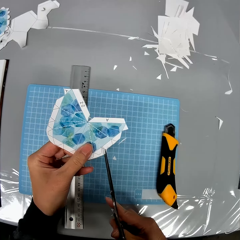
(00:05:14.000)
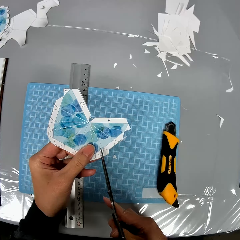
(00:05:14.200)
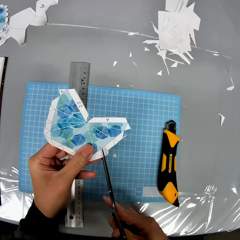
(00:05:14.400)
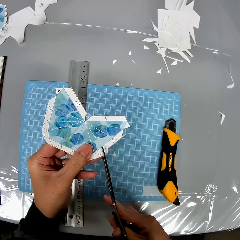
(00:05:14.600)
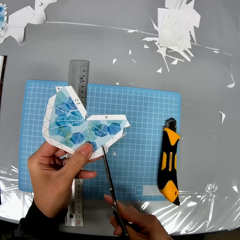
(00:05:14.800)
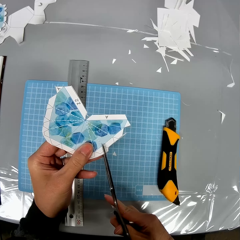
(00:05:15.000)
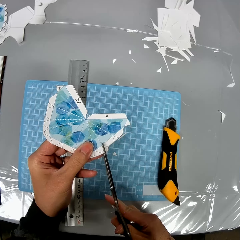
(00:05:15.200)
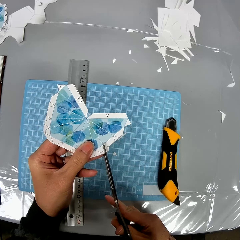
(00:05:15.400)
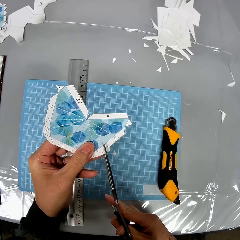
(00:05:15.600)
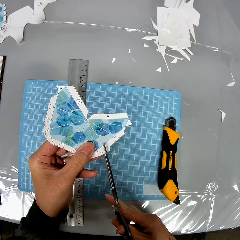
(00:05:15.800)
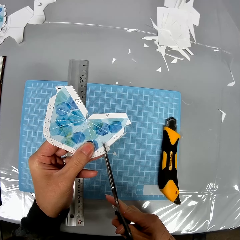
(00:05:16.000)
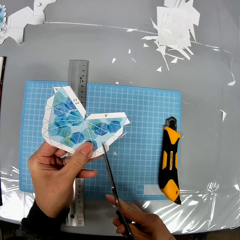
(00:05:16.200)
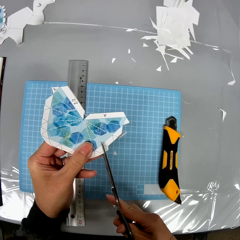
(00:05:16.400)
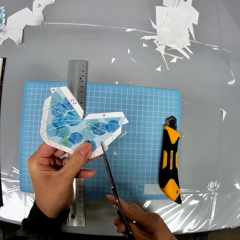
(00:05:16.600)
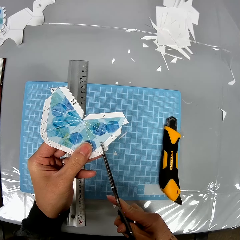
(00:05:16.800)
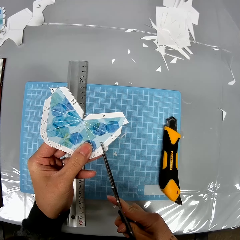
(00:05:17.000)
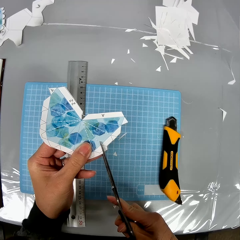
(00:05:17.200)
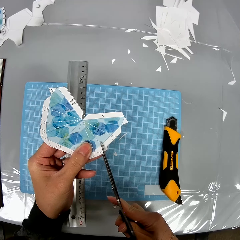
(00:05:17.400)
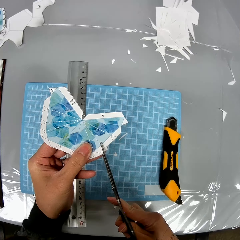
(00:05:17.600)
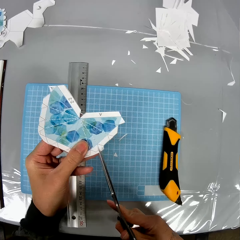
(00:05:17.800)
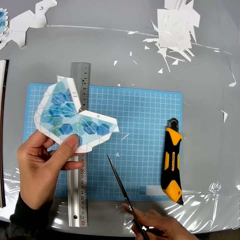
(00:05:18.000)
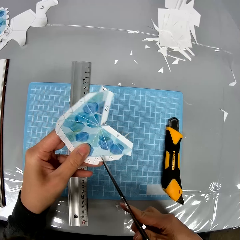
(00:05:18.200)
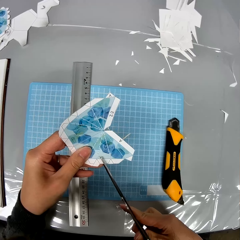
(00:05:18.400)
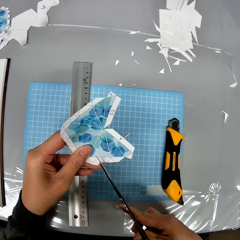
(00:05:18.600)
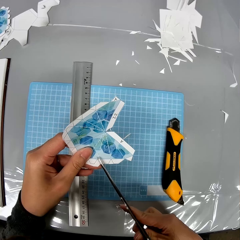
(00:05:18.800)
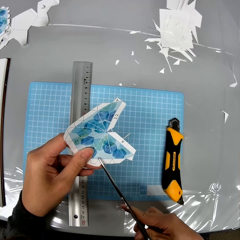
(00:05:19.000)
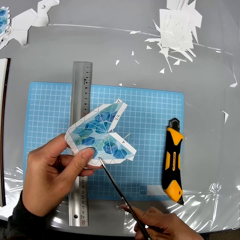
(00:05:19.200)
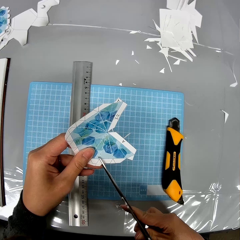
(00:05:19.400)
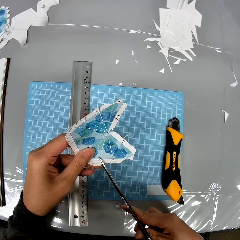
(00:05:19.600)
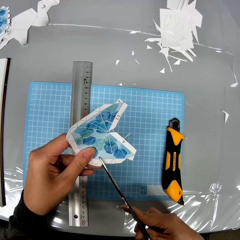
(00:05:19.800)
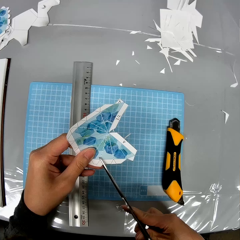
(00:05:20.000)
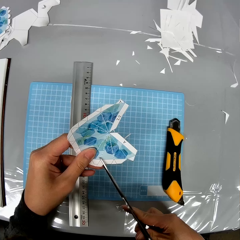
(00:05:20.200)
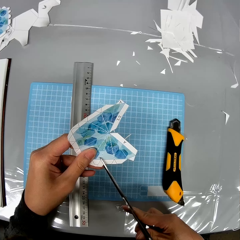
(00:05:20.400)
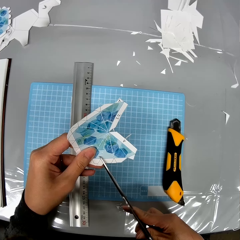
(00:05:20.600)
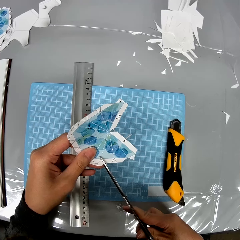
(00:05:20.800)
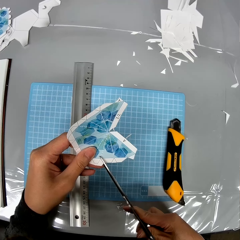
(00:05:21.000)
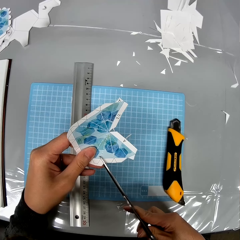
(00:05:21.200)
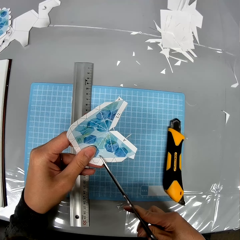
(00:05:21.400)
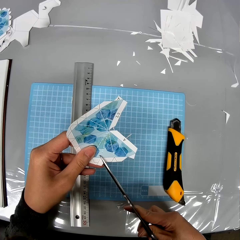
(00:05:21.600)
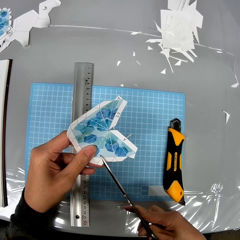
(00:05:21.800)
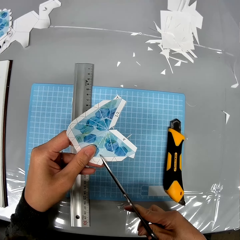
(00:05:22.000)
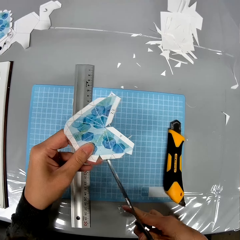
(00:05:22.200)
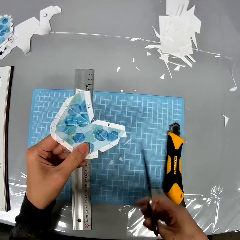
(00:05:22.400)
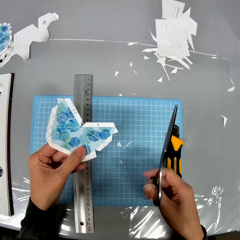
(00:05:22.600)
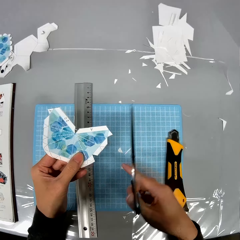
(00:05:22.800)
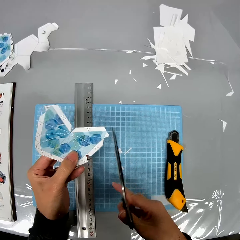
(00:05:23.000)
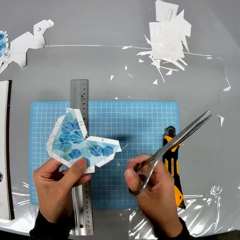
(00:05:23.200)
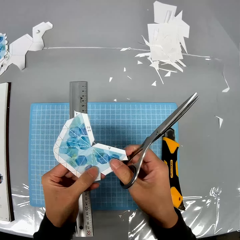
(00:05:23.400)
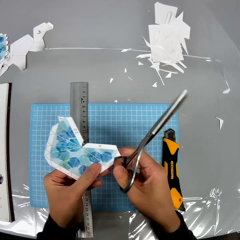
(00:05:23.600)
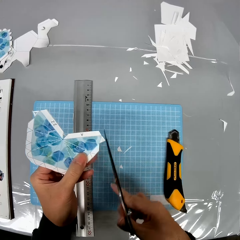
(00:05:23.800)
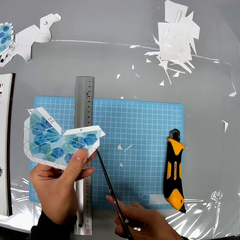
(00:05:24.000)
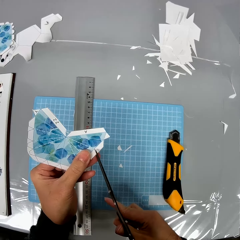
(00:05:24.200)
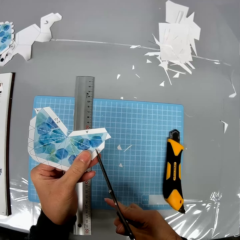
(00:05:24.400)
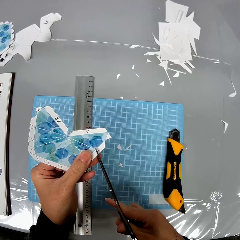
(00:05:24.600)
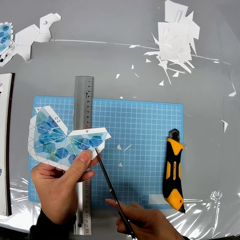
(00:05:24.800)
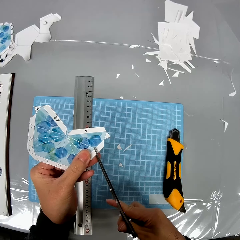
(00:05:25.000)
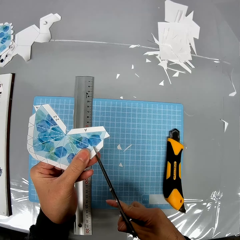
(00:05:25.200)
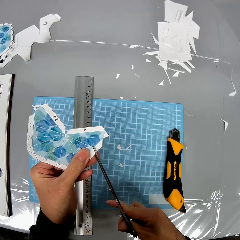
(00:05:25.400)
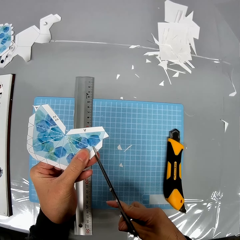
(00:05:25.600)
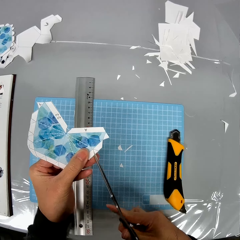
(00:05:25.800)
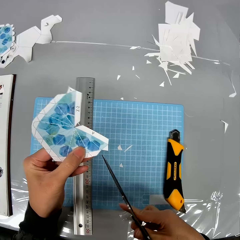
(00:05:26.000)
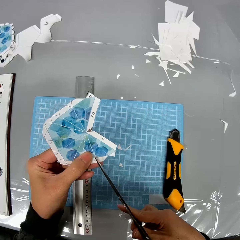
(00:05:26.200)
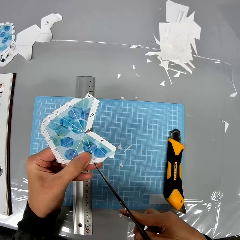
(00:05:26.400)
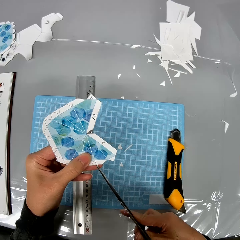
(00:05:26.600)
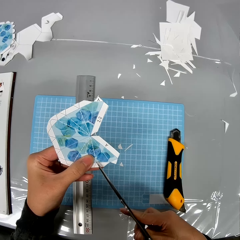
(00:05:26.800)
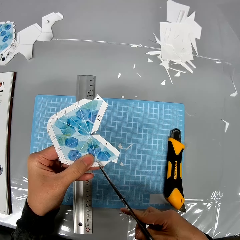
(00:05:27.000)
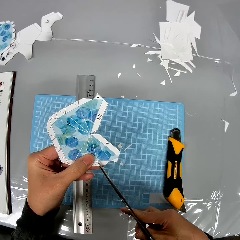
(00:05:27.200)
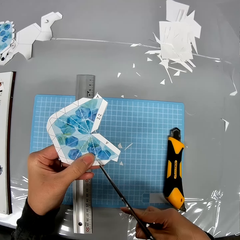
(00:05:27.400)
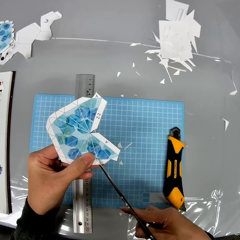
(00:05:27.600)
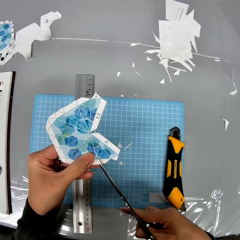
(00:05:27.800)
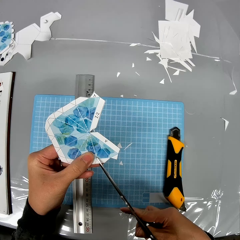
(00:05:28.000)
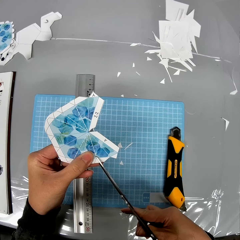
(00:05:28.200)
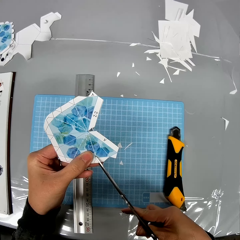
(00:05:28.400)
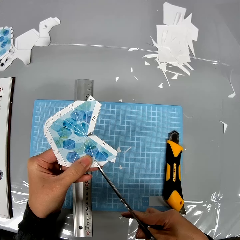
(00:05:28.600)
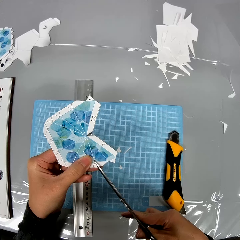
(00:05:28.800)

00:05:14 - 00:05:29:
The camera wearer shapes the edge of the paper design with the scissors.

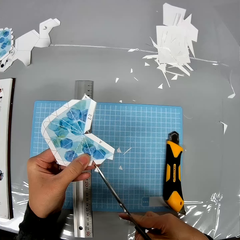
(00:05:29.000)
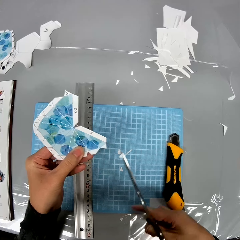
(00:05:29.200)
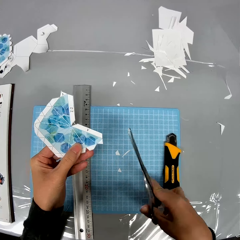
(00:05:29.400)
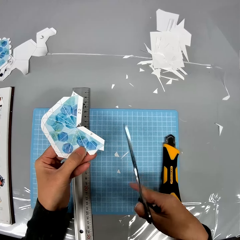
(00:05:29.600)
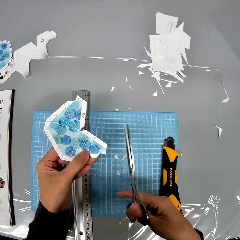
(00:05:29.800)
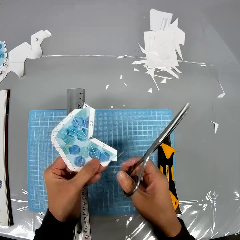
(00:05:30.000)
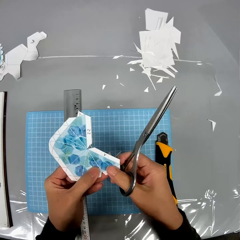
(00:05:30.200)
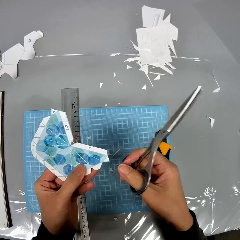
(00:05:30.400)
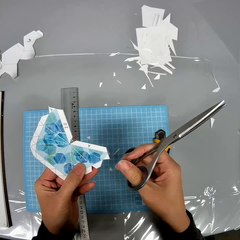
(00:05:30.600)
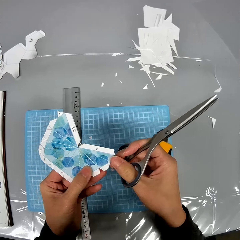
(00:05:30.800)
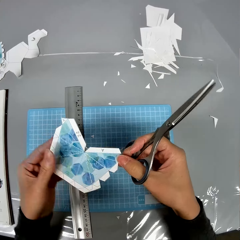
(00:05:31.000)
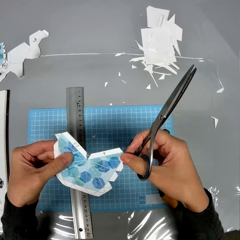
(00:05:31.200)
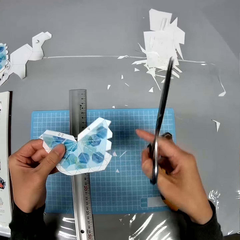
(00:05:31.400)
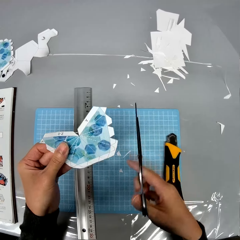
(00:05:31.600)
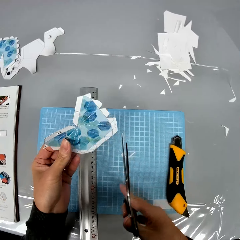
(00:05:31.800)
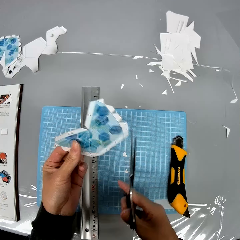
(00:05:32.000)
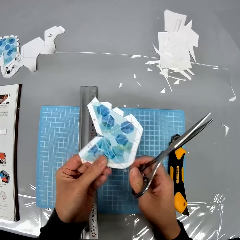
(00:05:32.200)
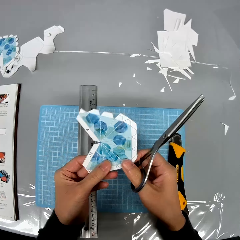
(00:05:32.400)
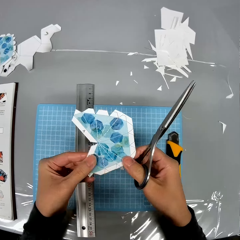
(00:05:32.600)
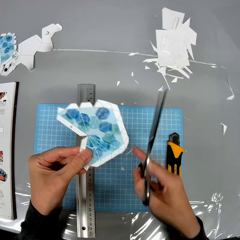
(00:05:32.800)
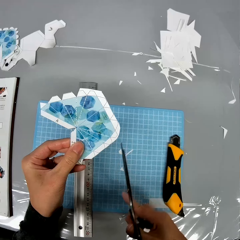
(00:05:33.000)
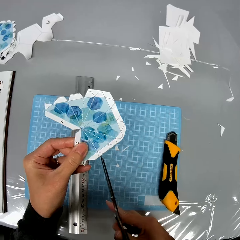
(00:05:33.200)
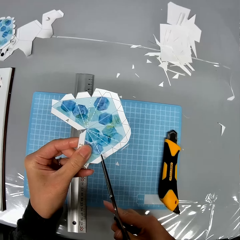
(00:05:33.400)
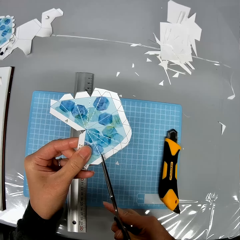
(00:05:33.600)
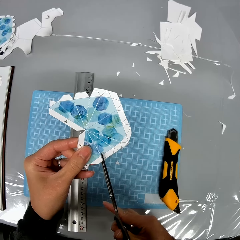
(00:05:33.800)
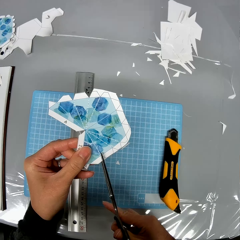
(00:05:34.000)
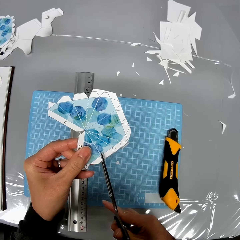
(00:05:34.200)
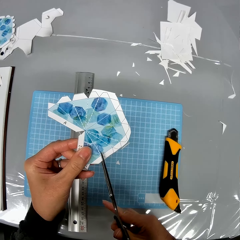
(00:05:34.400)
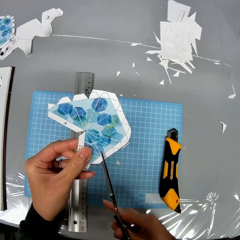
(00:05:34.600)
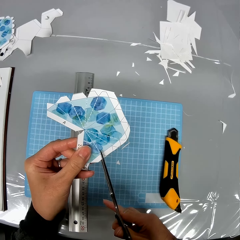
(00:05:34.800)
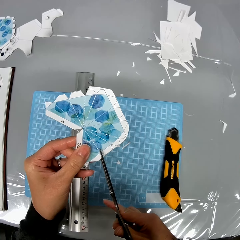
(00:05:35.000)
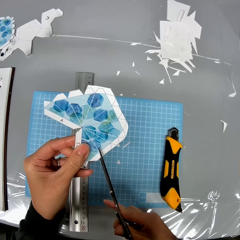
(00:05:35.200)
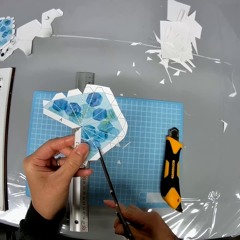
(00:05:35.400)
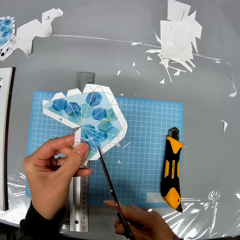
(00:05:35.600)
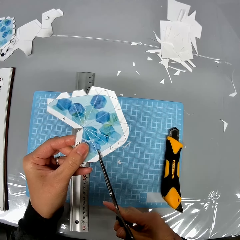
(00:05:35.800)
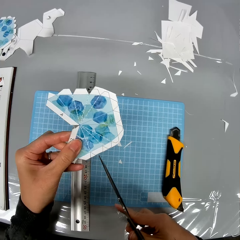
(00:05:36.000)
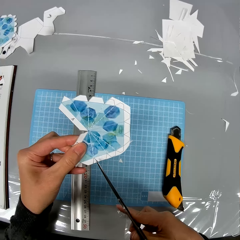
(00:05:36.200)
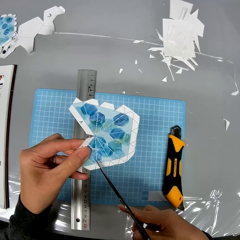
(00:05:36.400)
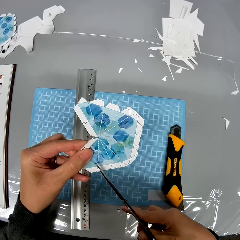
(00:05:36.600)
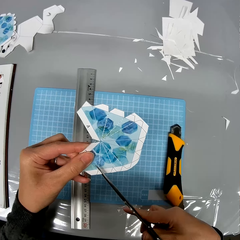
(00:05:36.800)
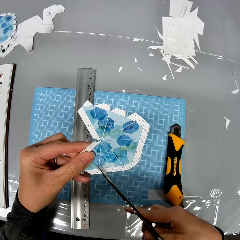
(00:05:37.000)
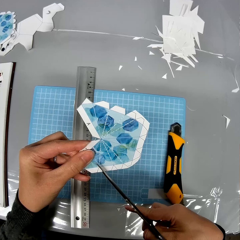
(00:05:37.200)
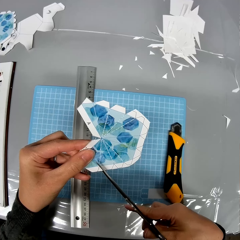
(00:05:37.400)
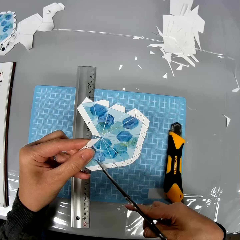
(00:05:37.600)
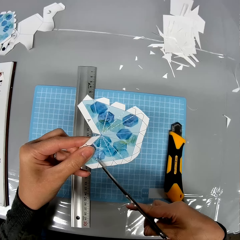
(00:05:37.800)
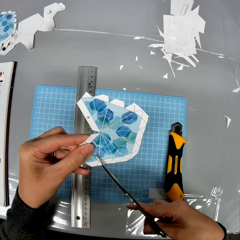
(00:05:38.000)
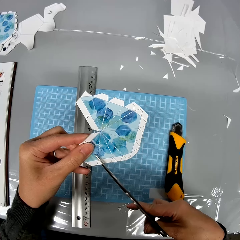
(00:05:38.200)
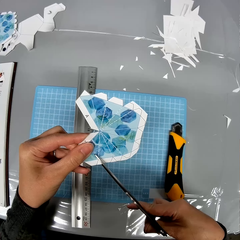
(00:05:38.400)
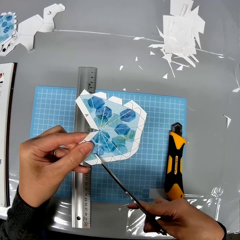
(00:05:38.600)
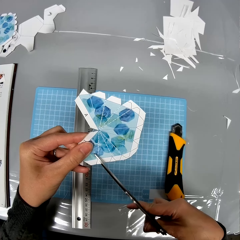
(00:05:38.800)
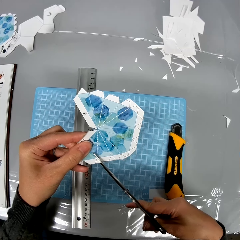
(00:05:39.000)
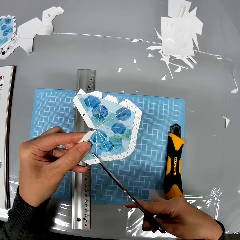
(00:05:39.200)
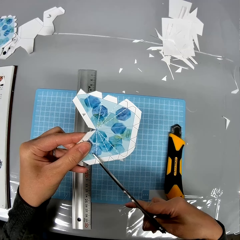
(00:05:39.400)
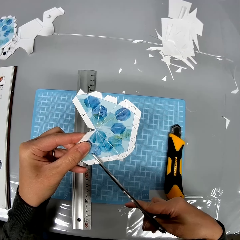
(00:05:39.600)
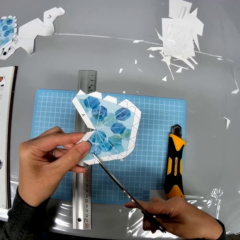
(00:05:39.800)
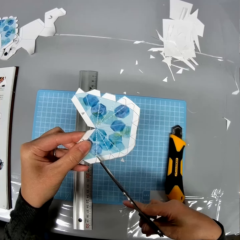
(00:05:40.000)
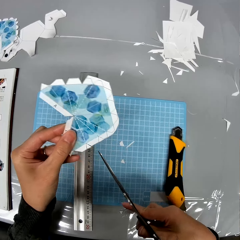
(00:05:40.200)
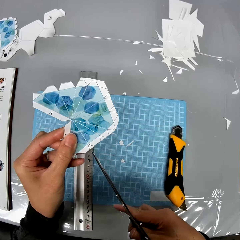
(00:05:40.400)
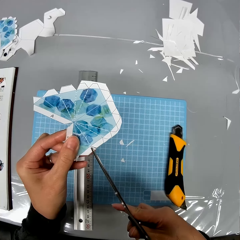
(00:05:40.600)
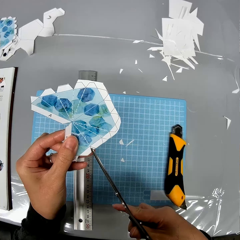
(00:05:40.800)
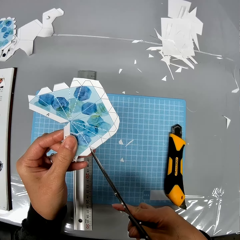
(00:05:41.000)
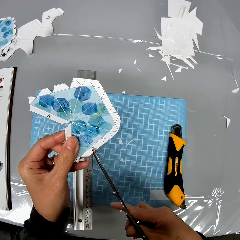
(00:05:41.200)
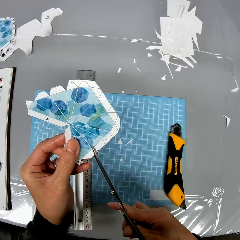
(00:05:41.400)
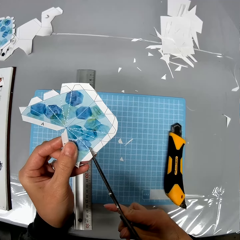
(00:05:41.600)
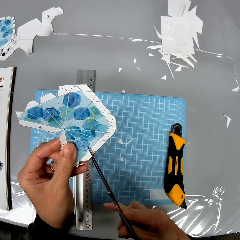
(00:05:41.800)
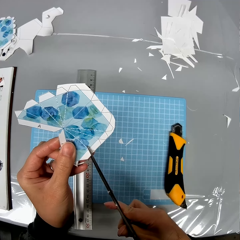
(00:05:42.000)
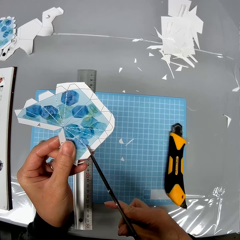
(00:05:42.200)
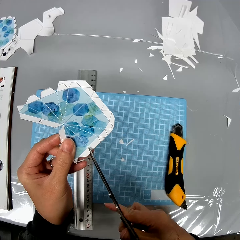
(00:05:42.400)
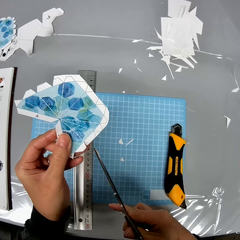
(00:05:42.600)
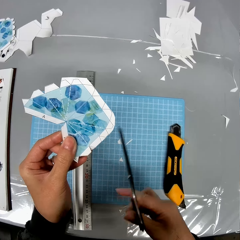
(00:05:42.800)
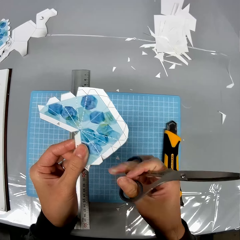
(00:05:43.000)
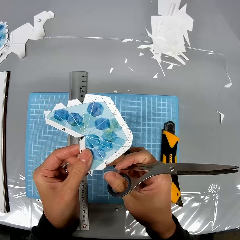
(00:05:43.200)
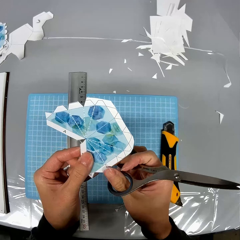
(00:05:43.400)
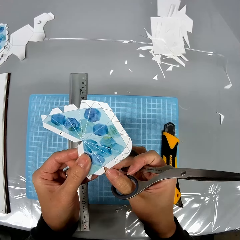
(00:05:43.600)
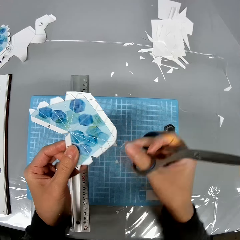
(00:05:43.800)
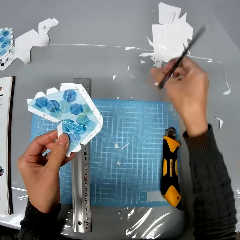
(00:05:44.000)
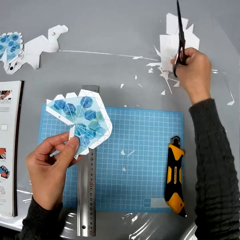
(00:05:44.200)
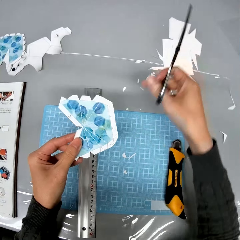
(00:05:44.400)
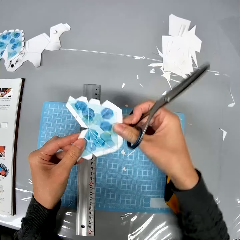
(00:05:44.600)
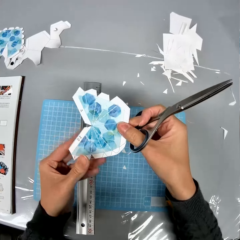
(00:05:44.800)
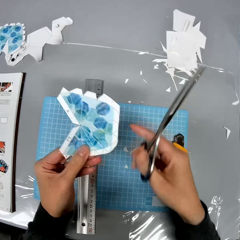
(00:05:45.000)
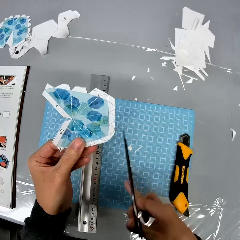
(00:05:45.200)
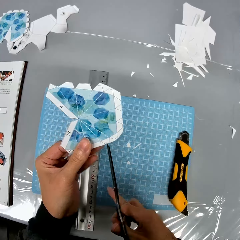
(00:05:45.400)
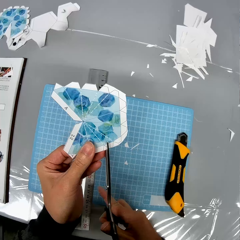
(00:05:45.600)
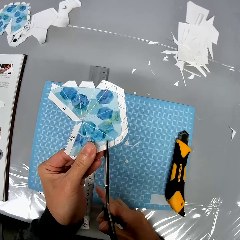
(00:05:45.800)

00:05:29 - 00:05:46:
The camera wearer rotates the paper. They cut the paper with scissors. They detach a tiny paper from the paper design. They drop the tiny paper on the table.
